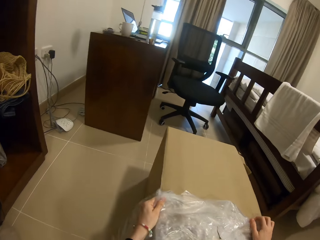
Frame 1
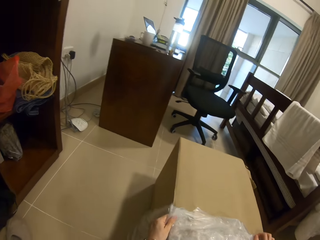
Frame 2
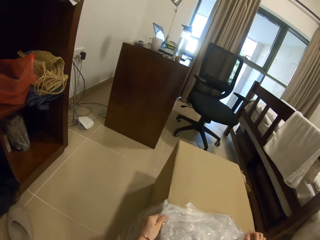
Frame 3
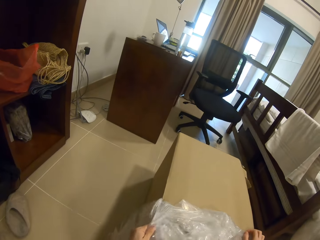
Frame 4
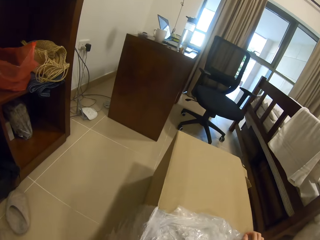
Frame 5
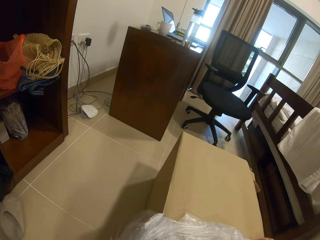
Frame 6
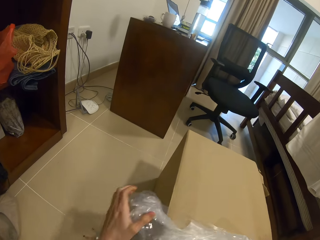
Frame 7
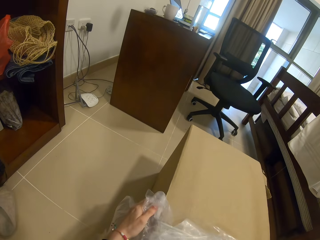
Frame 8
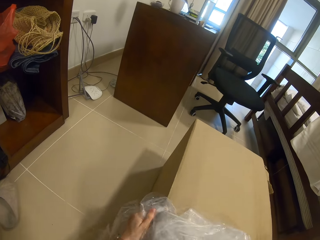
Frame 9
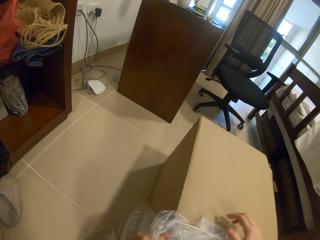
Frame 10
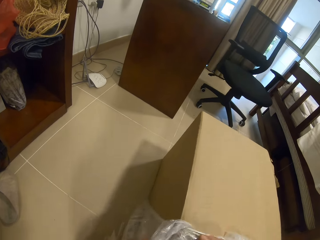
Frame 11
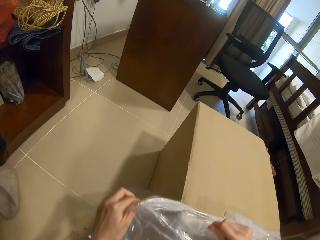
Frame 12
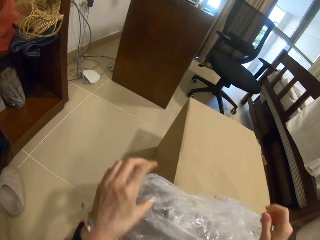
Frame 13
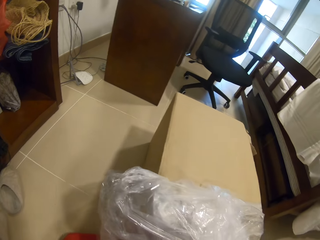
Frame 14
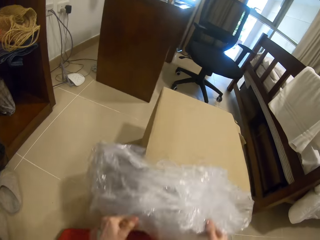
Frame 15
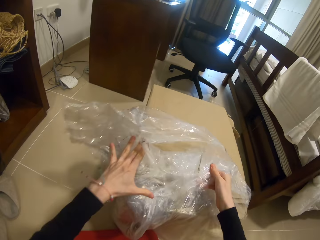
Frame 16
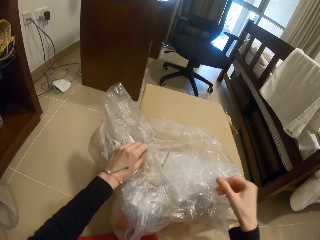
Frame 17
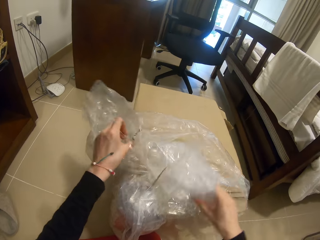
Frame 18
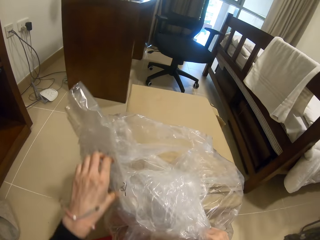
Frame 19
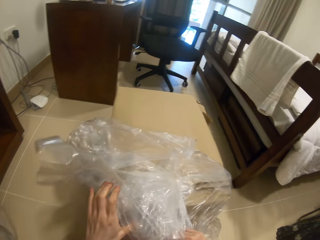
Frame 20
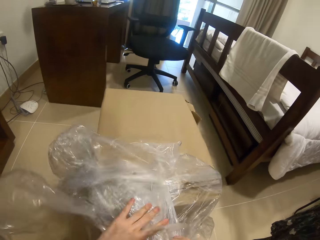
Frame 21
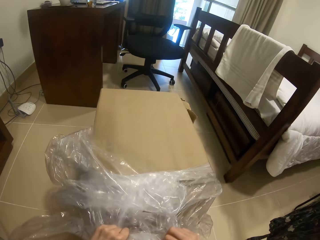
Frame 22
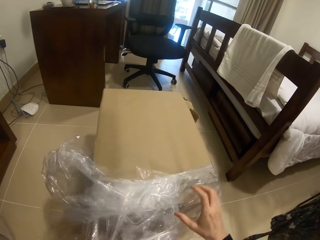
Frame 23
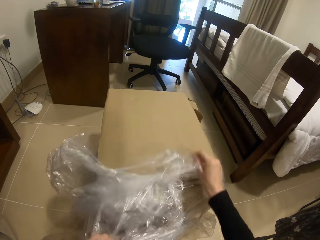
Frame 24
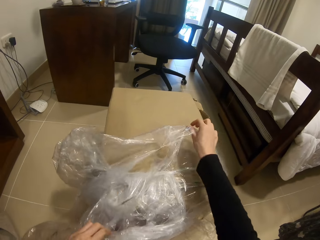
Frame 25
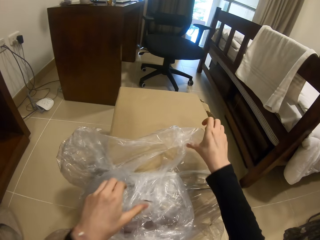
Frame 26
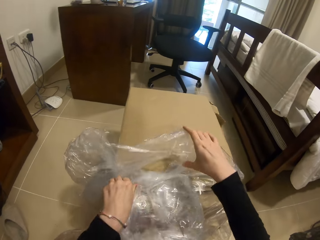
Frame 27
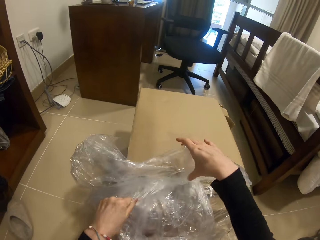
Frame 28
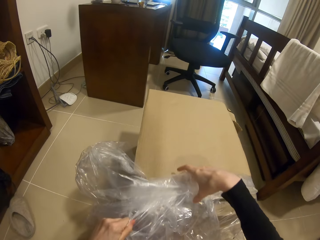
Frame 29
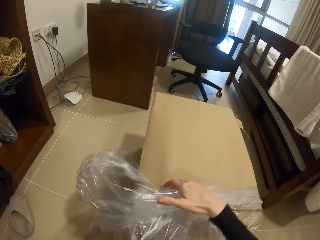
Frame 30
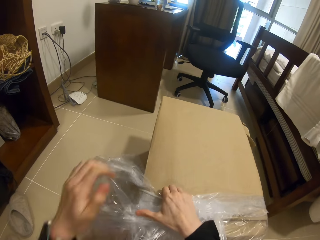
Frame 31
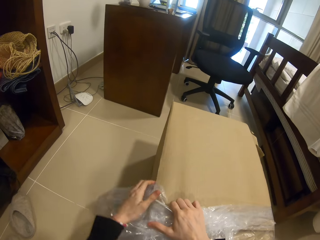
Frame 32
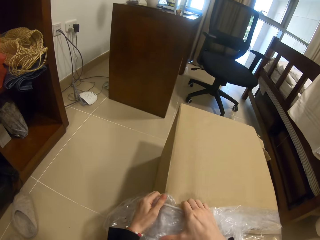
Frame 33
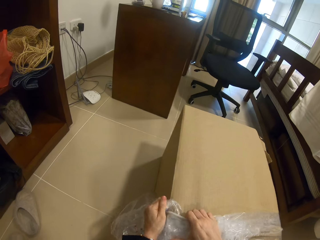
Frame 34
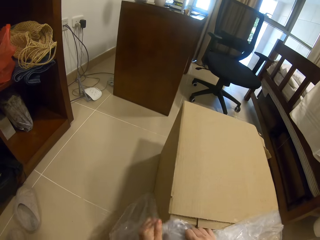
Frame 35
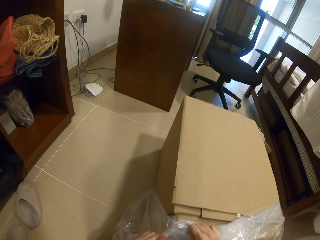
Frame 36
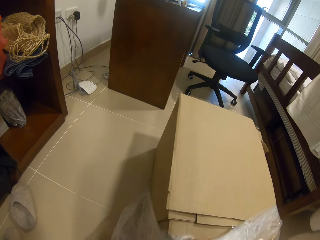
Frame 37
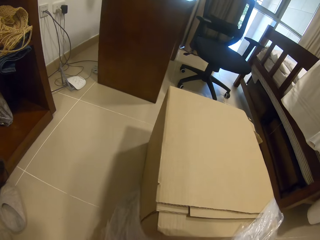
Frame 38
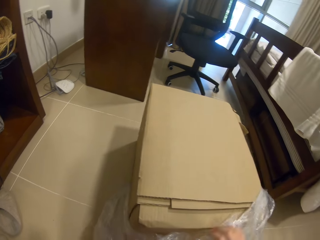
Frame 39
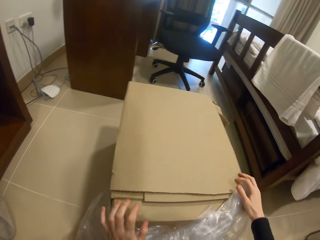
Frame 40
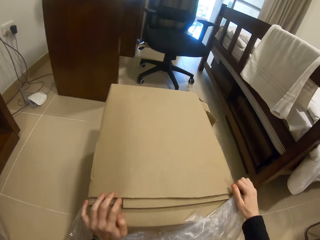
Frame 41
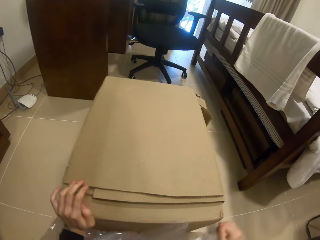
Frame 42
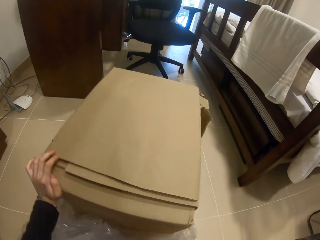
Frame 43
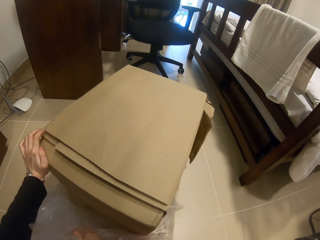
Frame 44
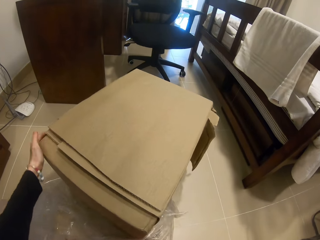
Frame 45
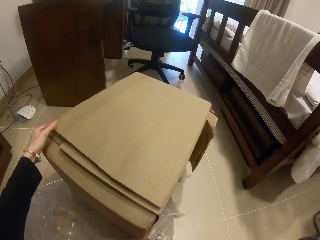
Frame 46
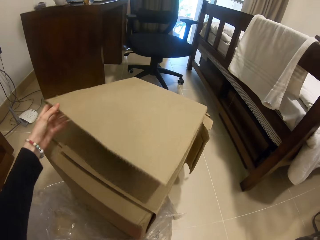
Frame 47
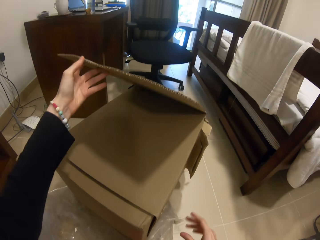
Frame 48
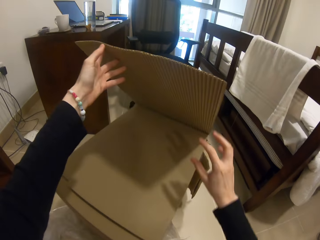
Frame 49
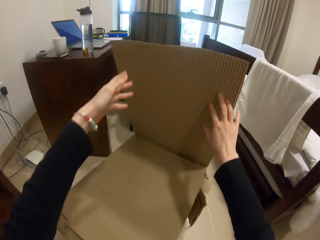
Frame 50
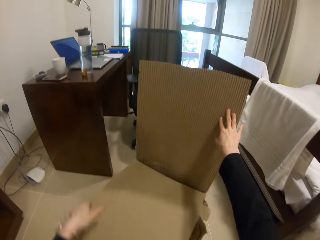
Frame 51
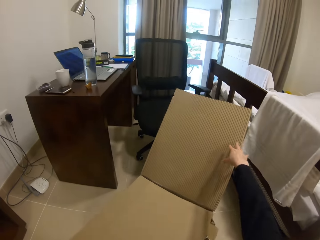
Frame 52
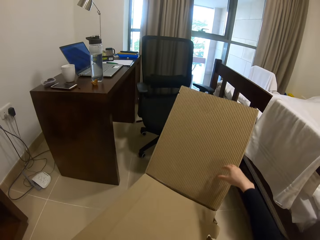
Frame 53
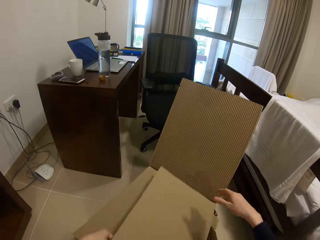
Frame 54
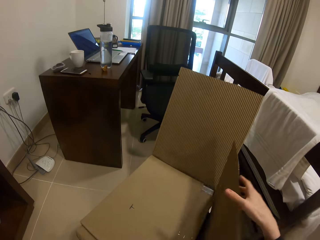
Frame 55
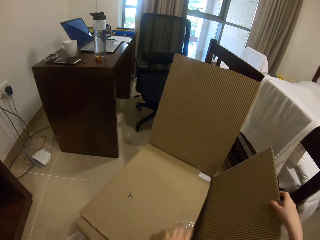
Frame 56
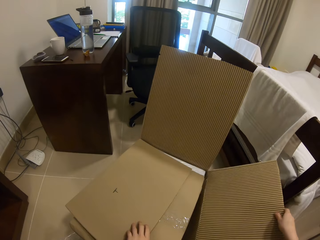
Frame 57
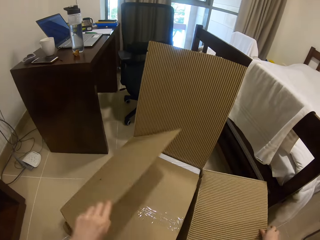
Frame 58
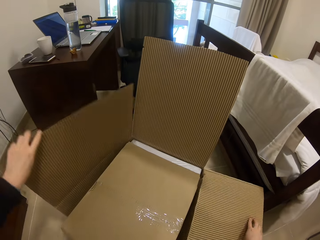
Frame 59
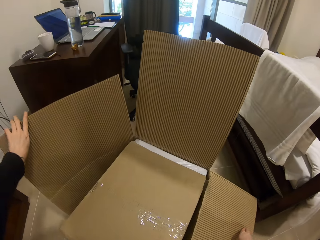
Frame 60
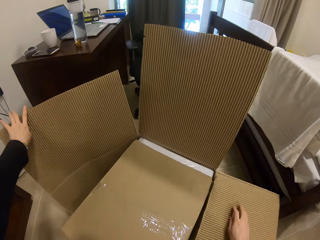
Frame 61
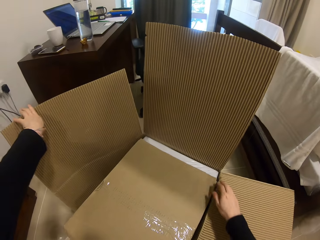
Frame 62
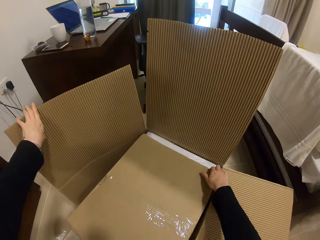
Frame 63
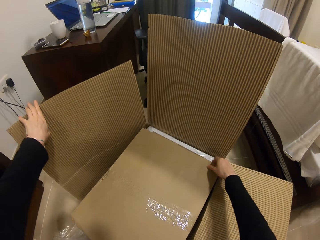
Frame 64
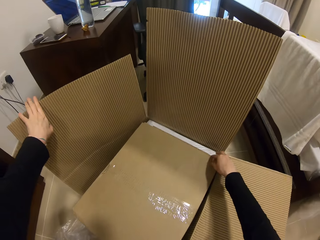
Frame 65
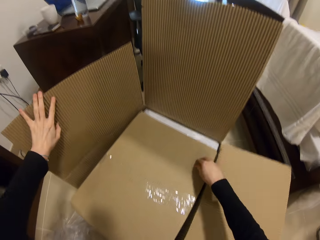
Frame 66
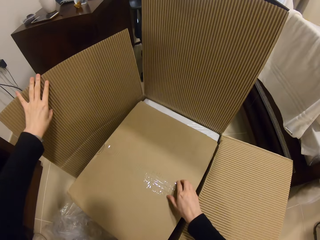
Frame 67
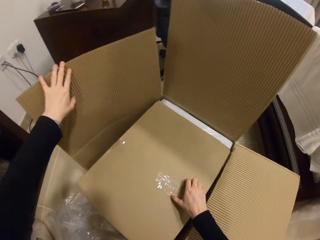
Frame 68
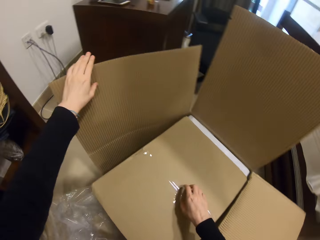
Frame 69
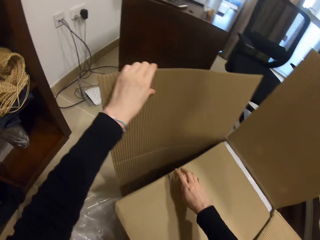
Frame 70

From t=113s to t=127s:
The camera wearer turns the box. They pull the polythene from the box. They turn the box. They open the box.

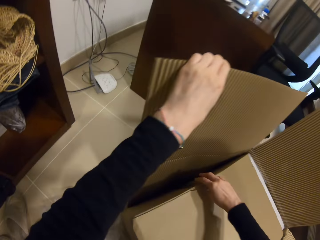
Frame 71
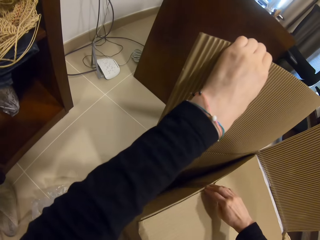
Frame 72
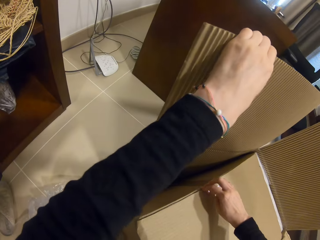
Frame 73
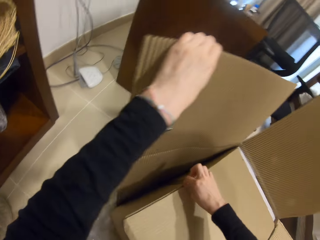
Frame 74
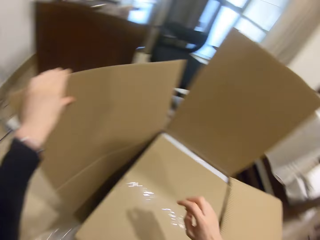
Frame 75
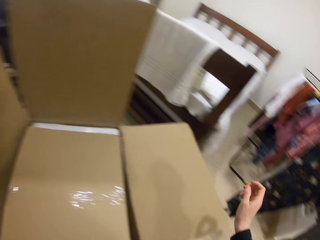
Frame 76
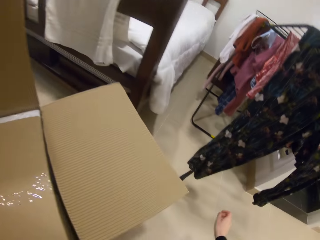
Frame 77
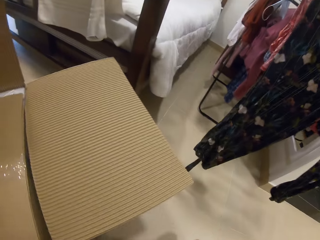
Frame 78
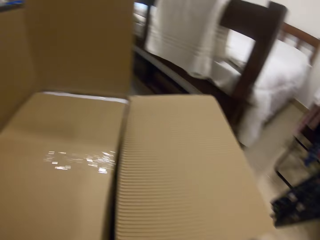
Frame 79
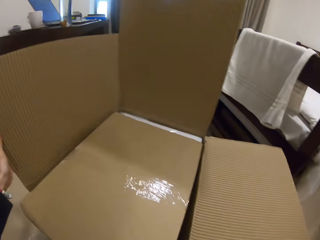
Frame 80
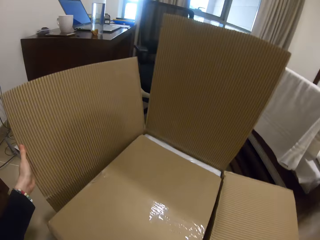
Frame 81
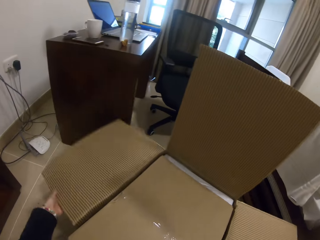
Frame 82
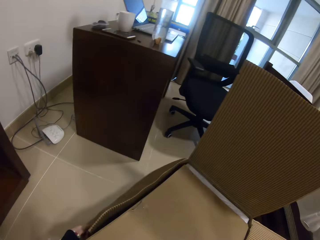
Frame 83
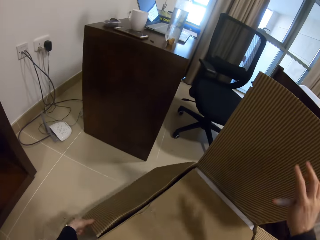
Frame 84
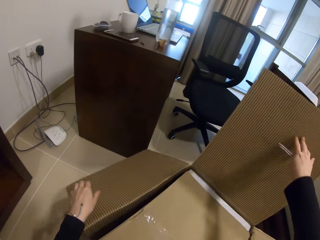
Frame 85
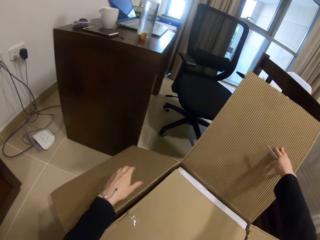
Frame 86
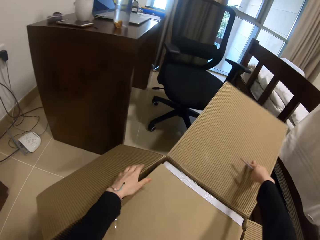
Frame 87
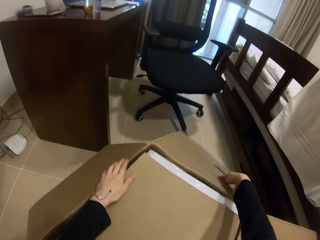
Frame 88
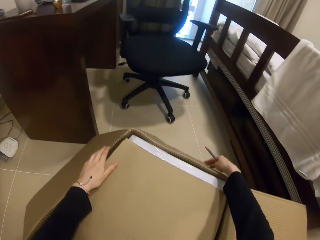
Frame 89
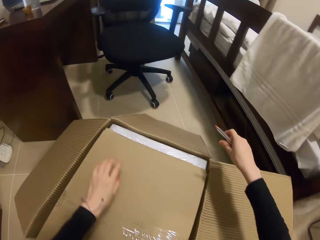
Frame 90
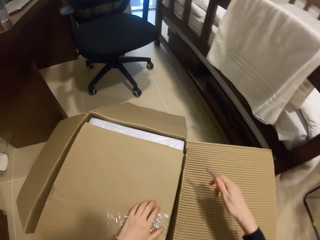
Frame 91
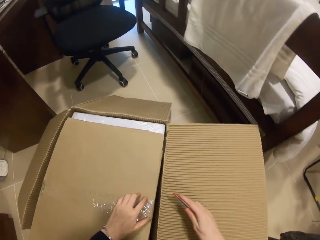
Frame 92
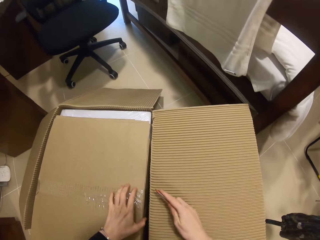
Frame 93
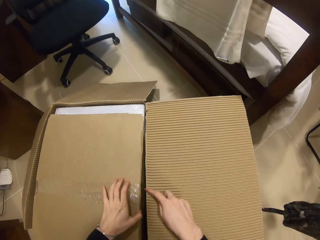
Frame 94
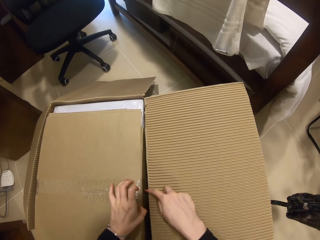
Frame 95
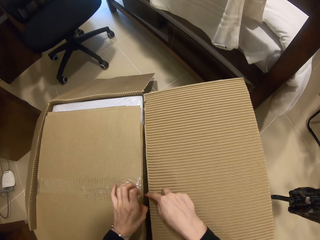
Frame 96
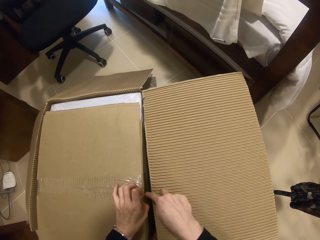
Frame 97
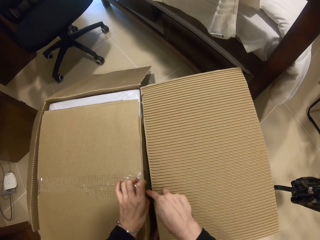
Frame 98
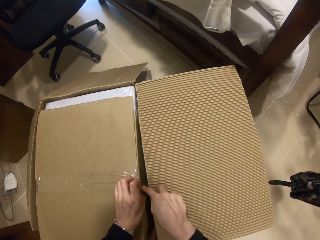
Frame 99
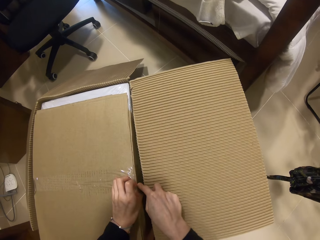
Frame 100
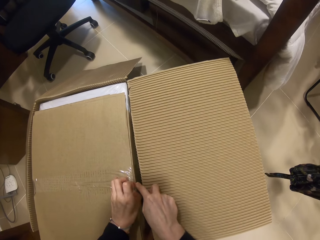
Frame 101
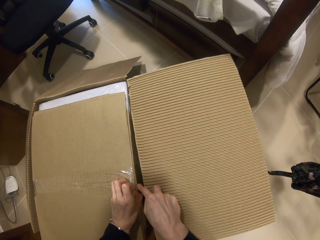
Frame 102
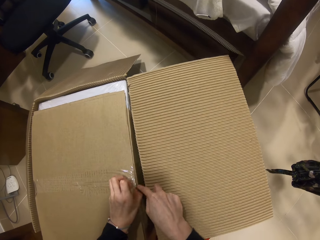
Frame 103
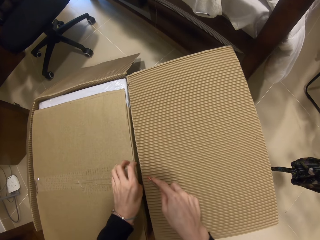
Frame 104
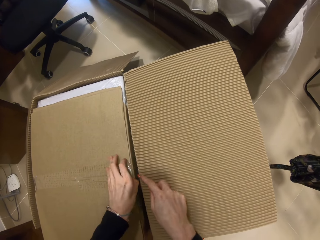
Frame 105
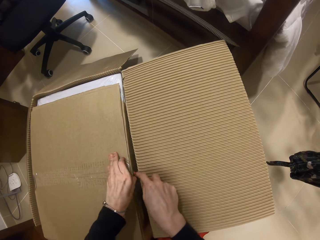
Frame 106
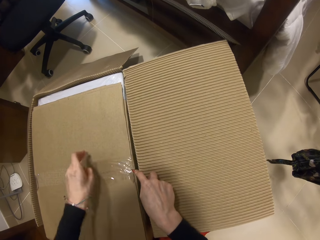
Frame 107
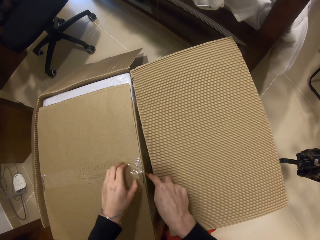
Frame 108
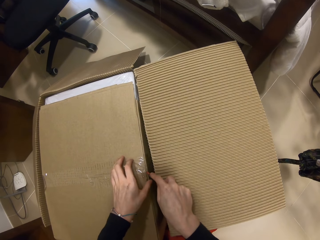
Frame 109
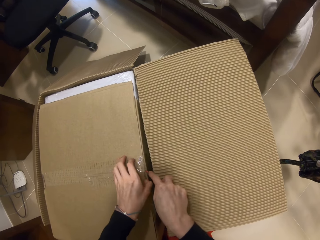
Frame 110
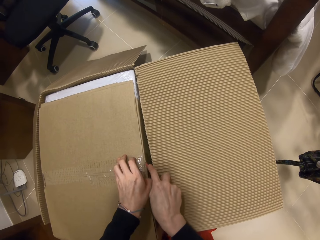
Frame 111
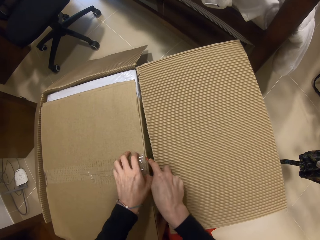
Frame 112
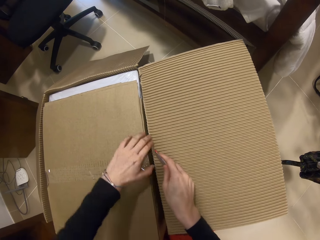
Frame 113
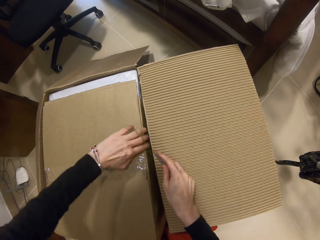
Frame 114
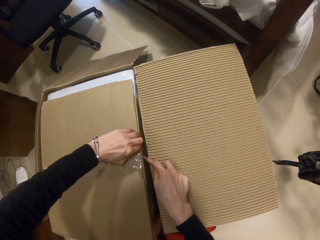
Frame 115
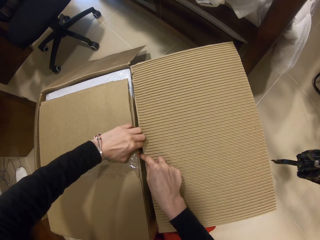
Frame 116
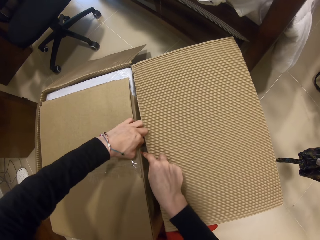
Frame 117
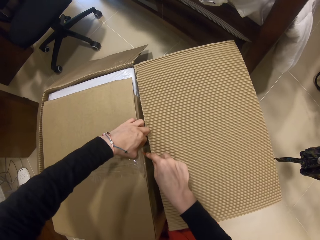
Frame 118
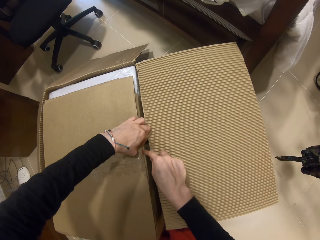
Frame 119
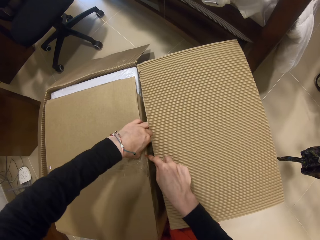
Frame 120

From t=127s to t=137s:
The camera wearer looks around. They tear cello tape or paper from the box with a pen.
